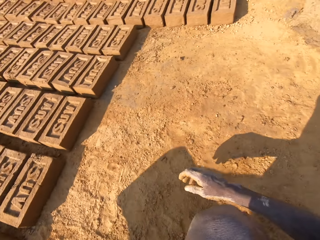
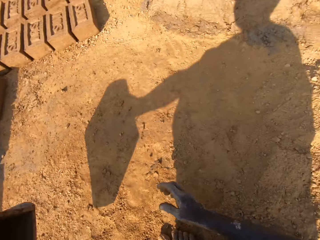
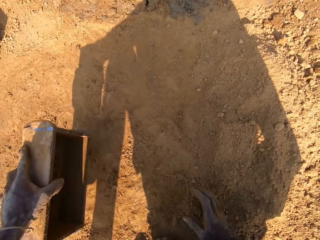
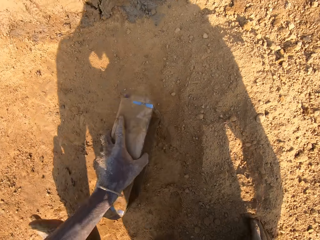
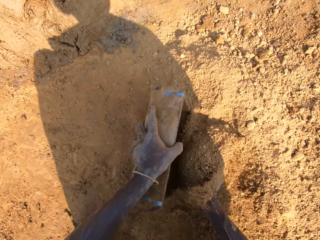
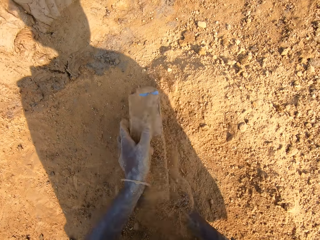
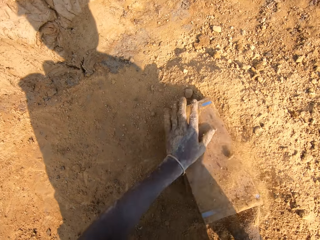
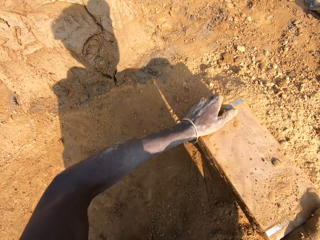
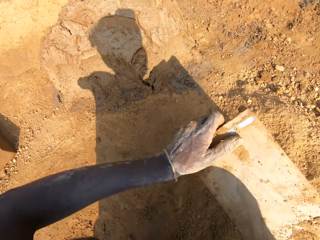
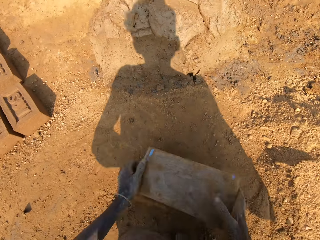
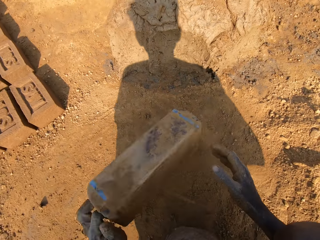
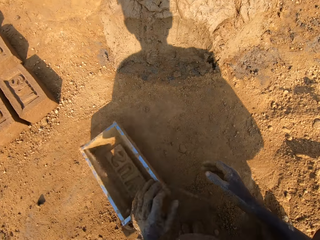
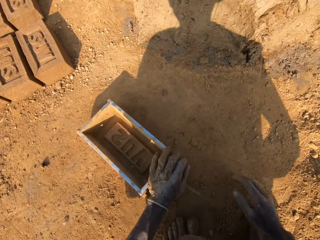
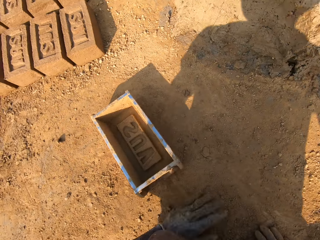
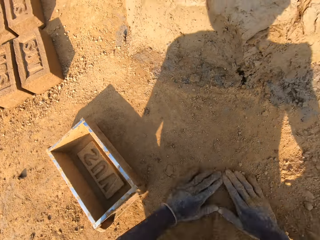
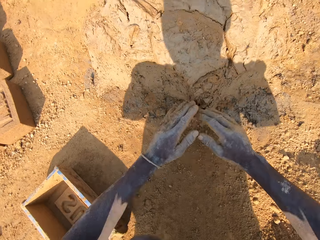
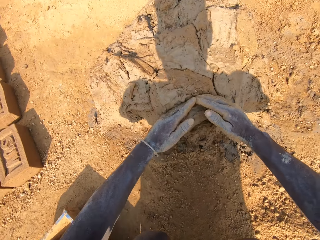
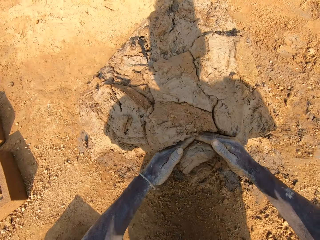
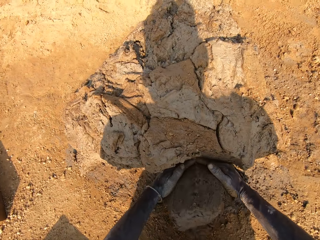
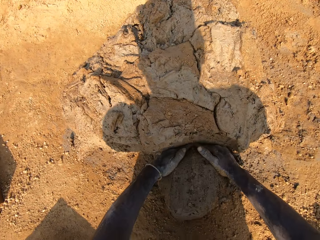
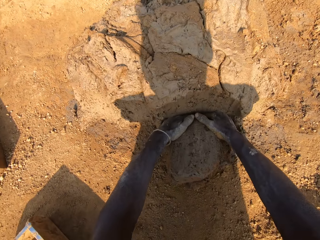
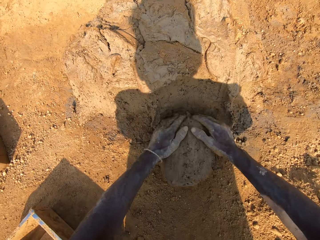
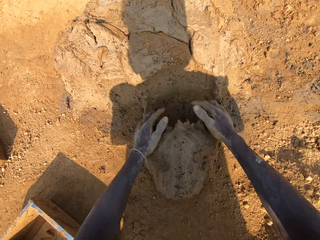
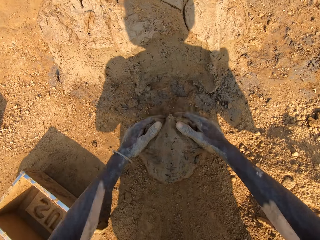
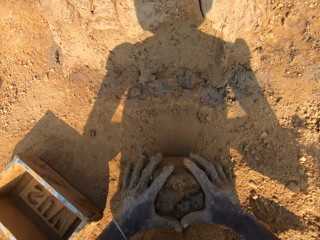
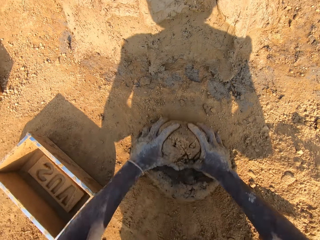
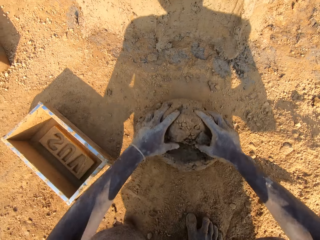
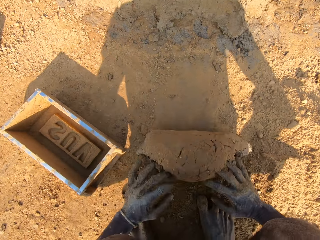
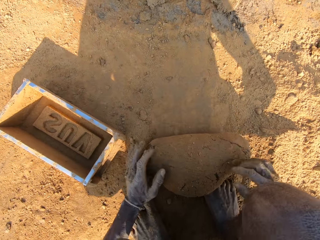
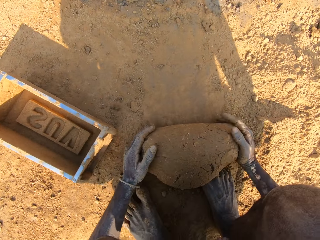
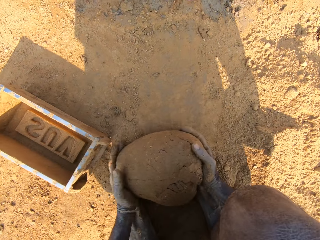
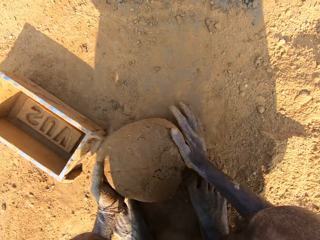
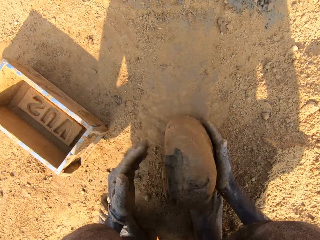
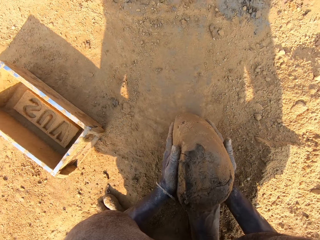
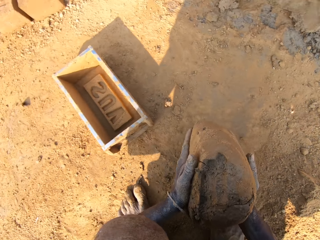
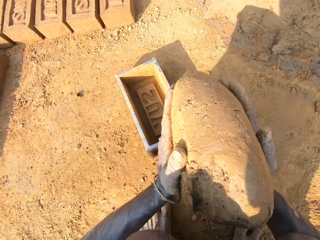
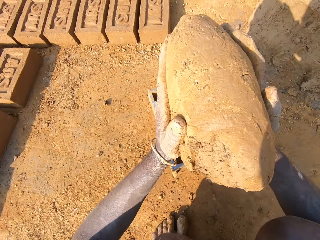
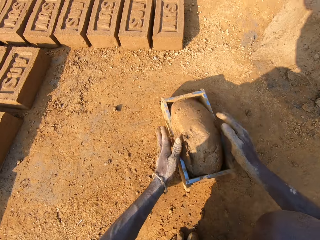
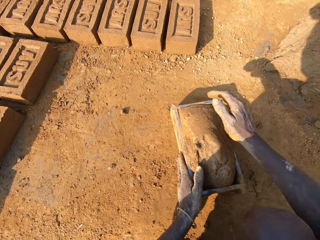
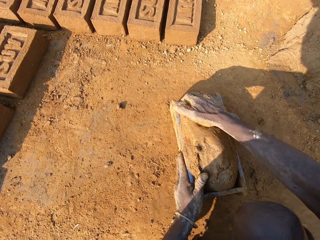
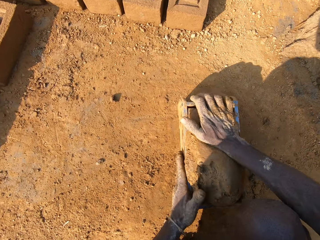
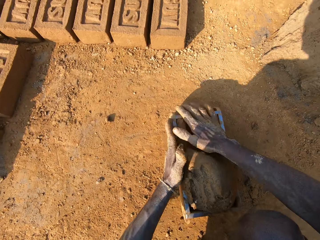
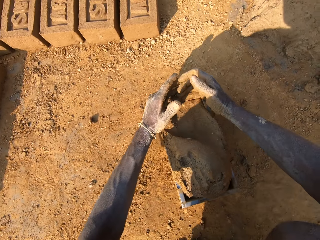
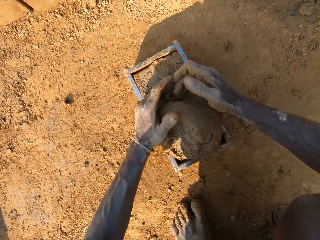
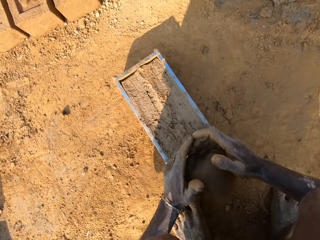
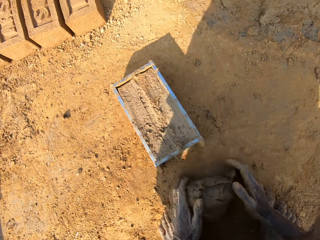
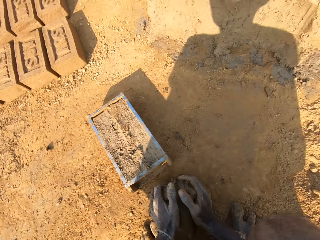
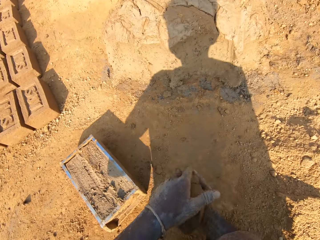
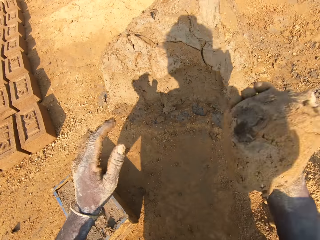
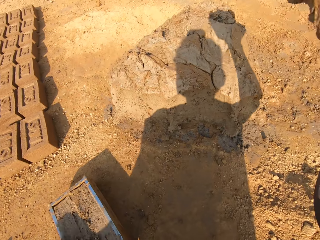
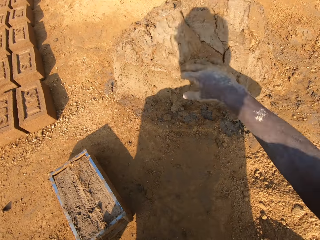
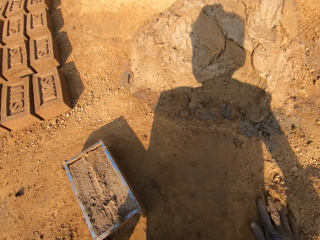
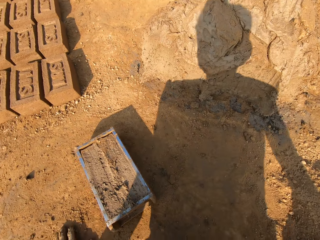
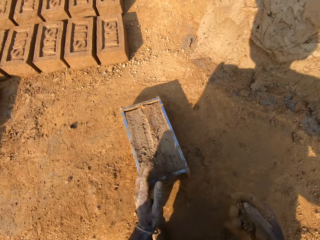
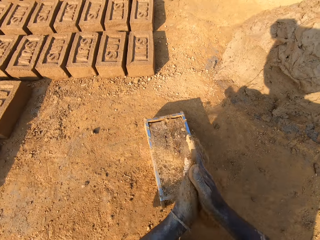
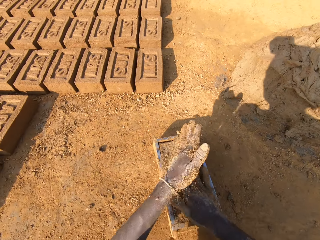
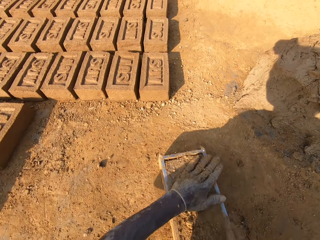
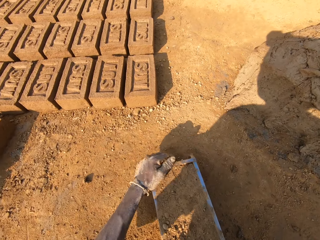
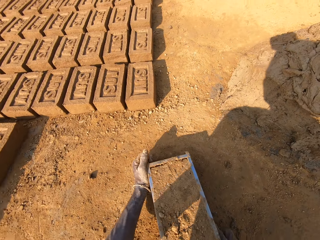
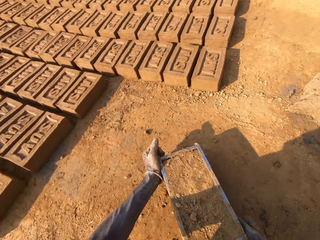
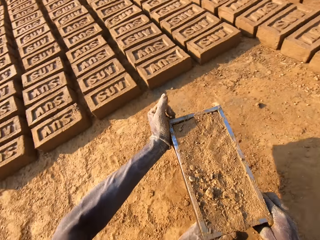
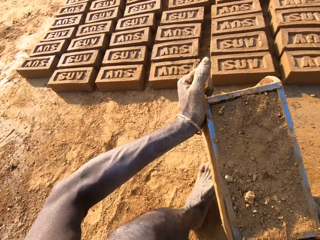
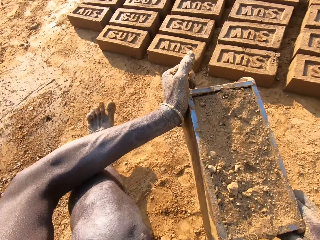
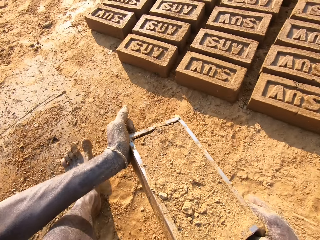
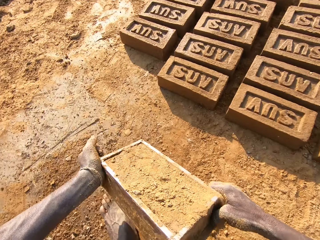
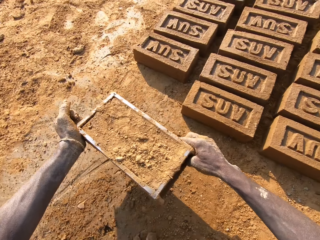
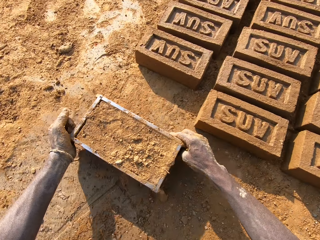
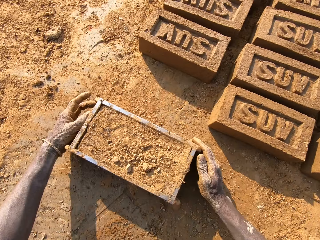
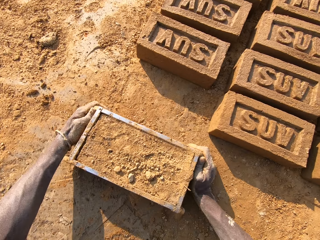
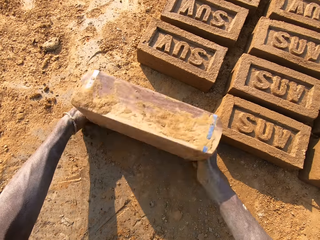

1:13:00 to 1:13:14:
The camera wearer moves the plastic trough or brick making box on the ground with his left hand. He walks around. He packs sand from the ground into the plastic trough with his right hand. He turns the brick making box on the ground. He pours sand out of the plastic trough onto the ground. He hits the plastic trough on the ground with both hands. He drops the plastic trough on the ground with his left hand. He scoops soil with hands on the ground. He rubs both hands with sand on the ground. He cuts out clay from a clay boulder with both hands. He scoops mud on the ground with hands. He moulds the clay on the ground with both hands. He drops the clay into the plastic trough with both hands. He presses the clay in the plastic trough with both hands. He scoops the mud on the brick making box on the ground. He smoothens the clay in the plastic trough with both hands. He picks clay from the ground with both hands. He throws the mud on the other mud. He sticks the clay on the clay boulder with his right hand. He scoops soil with hands on the ground. He rubs both hands together with soil. He pats the clay in the plastic trough with both hands. He carries the plastic trough with both hands. He moves around. He drops the plastic trough on the ground.

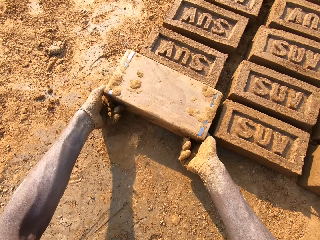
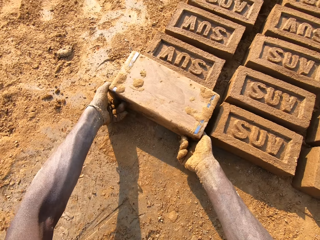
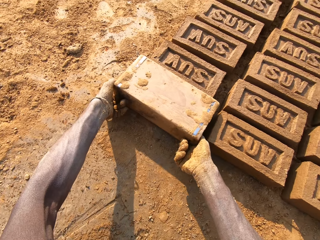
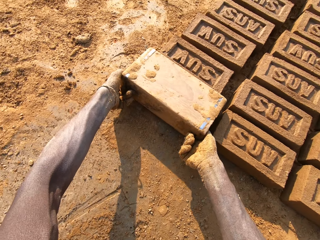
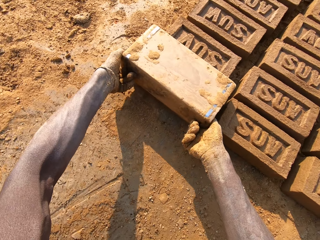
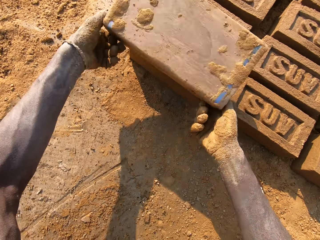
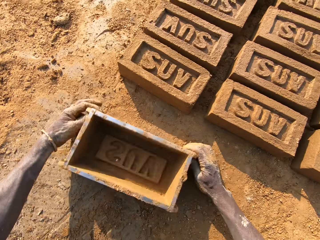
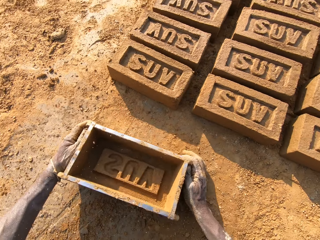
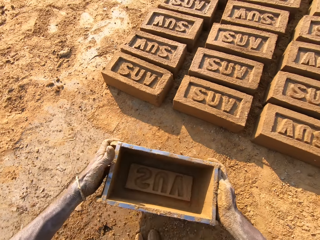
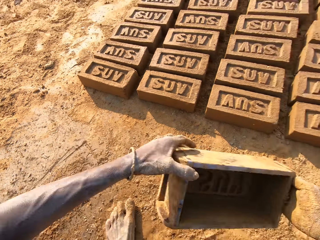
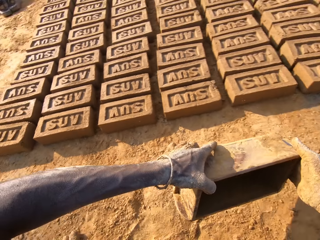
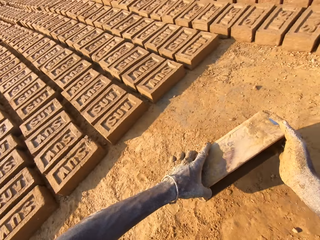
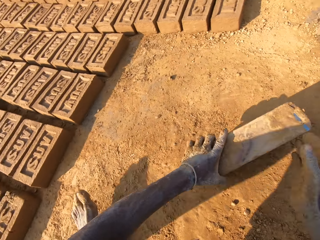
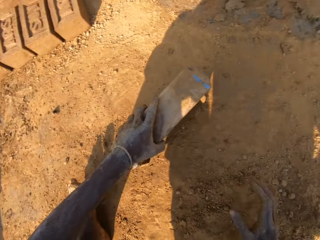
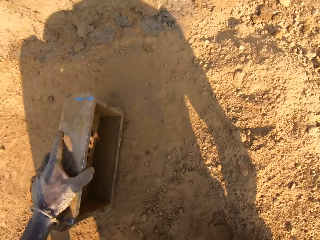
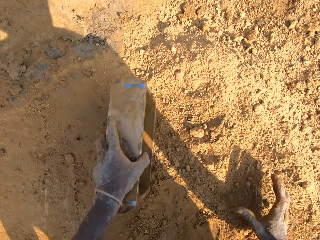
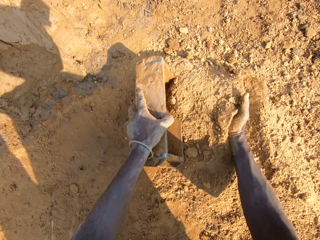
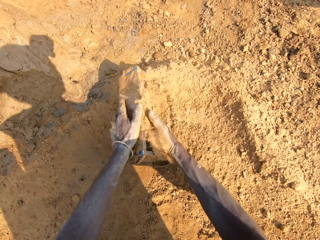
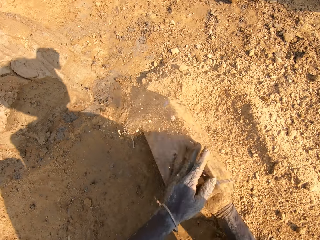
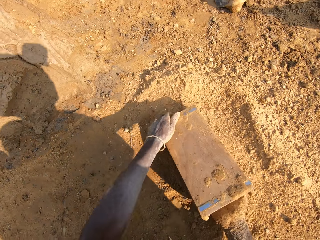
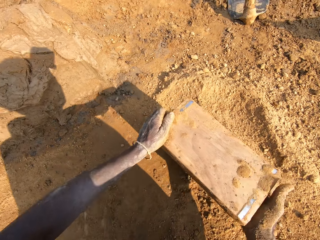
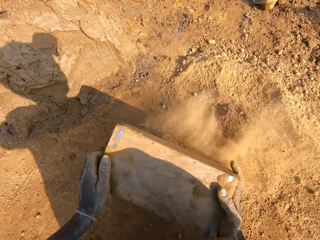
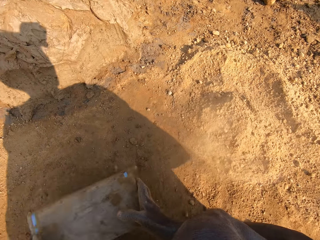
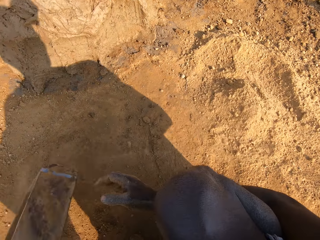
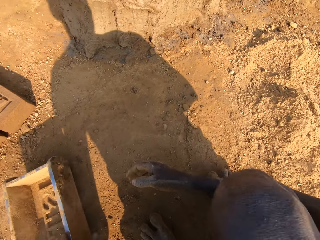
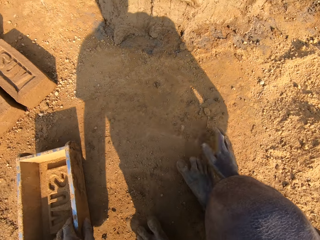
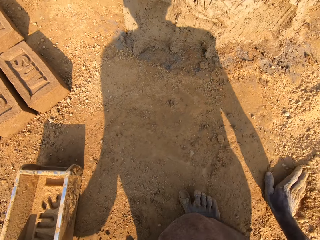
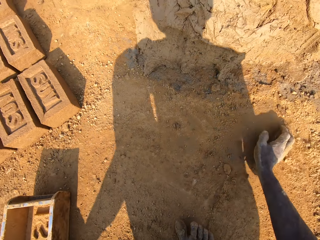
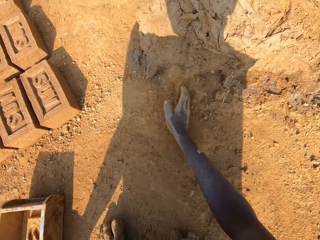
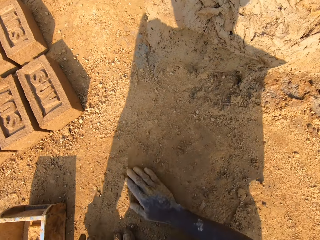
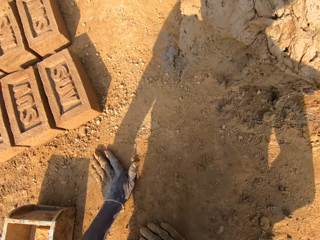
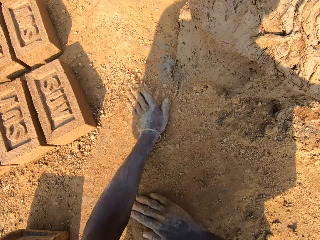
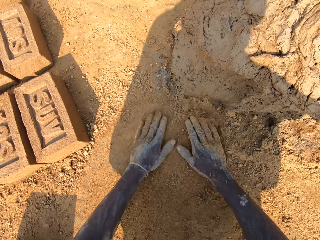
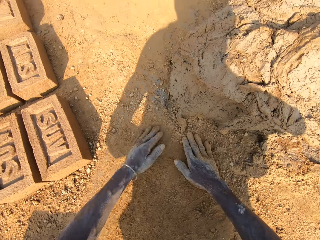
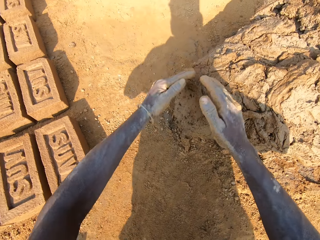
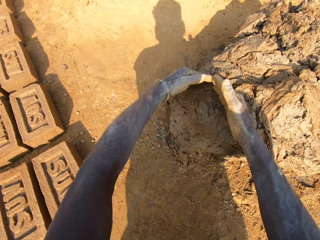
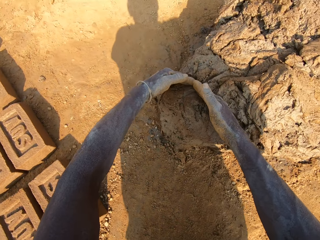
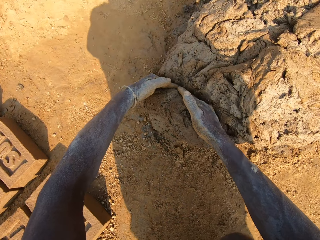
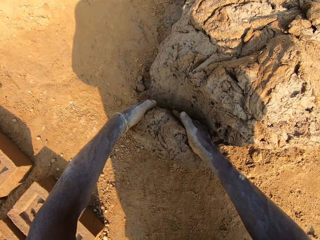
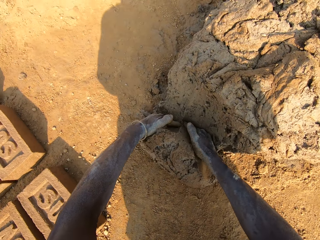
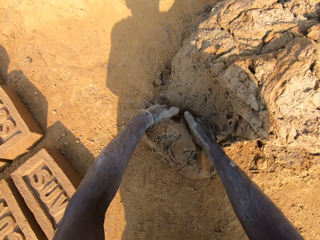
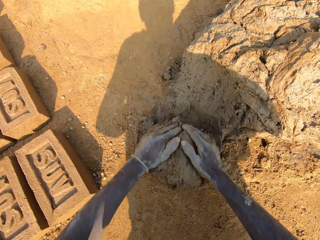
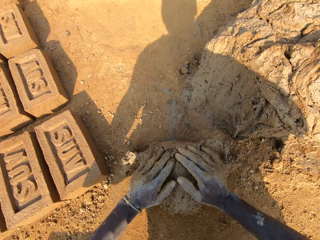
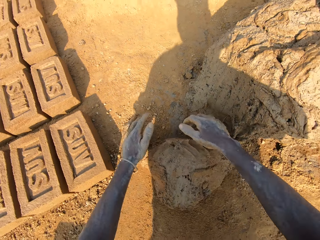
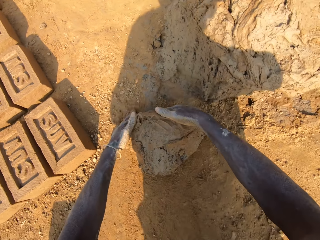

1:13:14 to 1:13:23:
The camera wearer turns the brick making box or plastic trough on the ground. He drops the clay from the plastic trough onto the ground. He lifts the brick making box upwards. He puts the brick making box on the ground. He hits the plastic trough on the ground. He carries the plastic trough with both hands. He walks around. He moves the plastic trough on the ground with his left hand. He packs sand from the ground into the plastic trough with his right hand. He pours sand out of the plastic trough onto the ground. He turns the brick making box on the ground. He picks the plastic trough from the ground with both hands. He hits the brick making box on the ground. He drops the plastic trough on the ground. He scoops soil on the ground with hands. He rubs his right hand with sand on the ground. He rubs his left hand with sand on the ground. He scoops mud on the ground with hands. He cuts out clay from the clay boulder with both hands. He moulds the clay on the ground with both hands.
